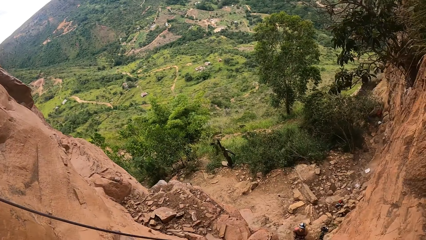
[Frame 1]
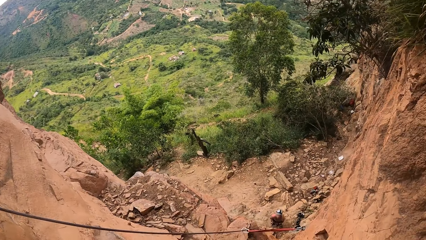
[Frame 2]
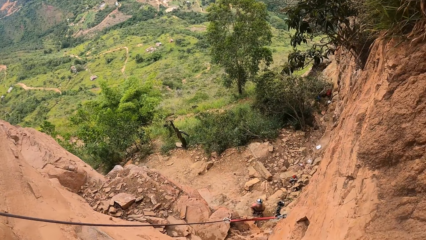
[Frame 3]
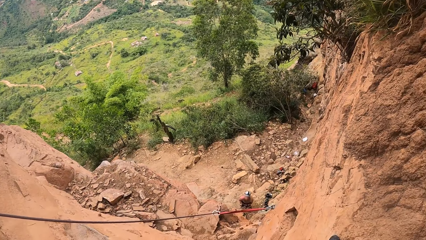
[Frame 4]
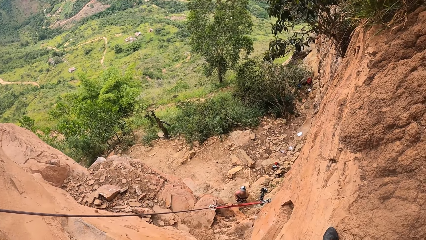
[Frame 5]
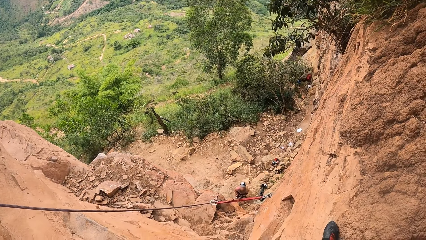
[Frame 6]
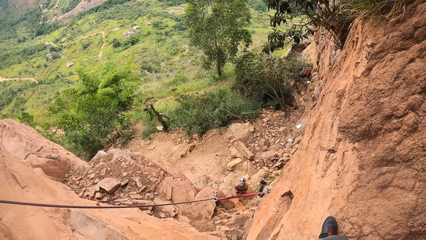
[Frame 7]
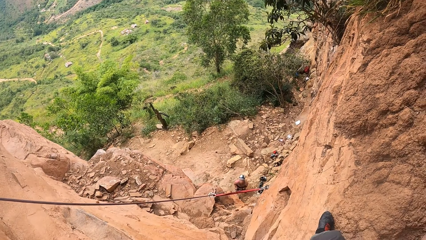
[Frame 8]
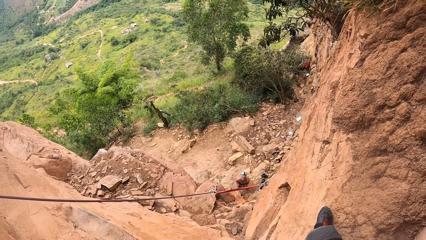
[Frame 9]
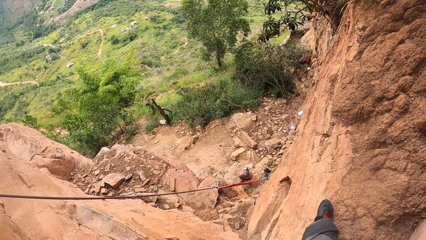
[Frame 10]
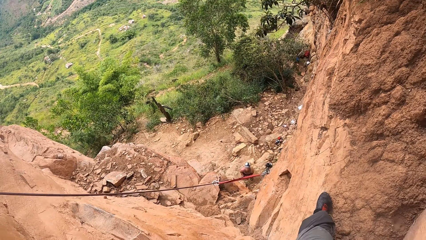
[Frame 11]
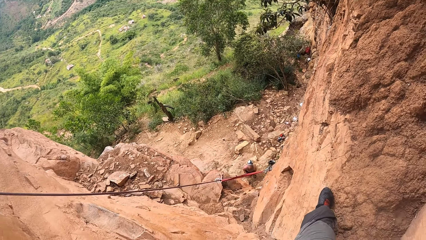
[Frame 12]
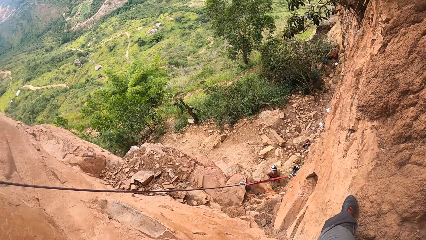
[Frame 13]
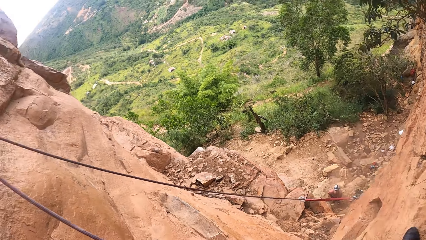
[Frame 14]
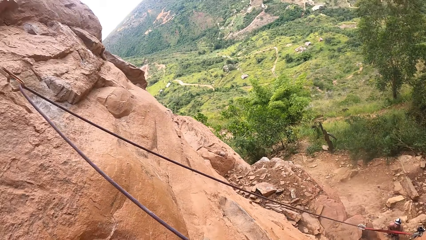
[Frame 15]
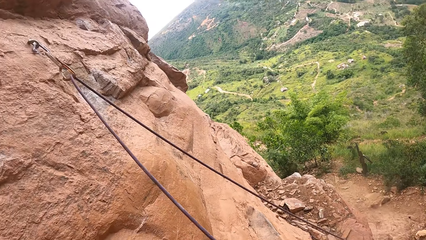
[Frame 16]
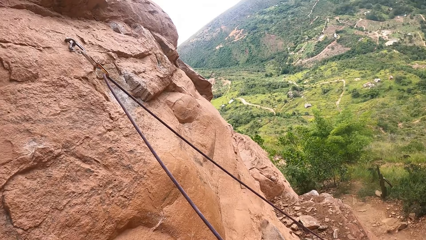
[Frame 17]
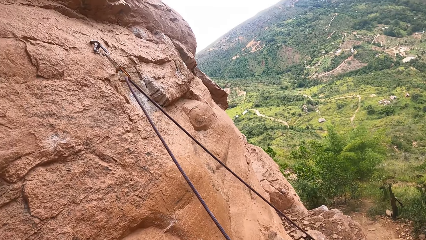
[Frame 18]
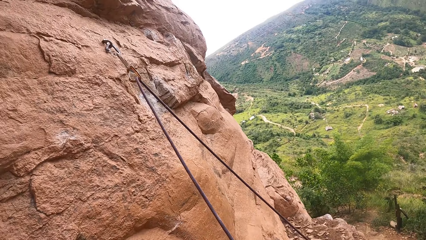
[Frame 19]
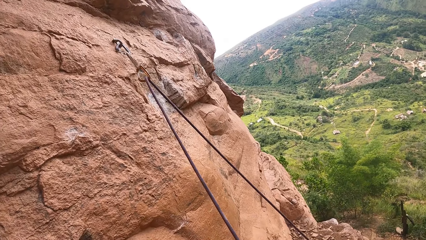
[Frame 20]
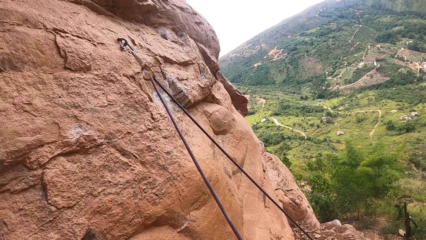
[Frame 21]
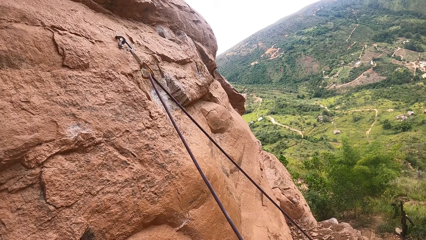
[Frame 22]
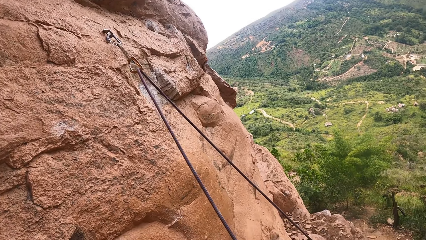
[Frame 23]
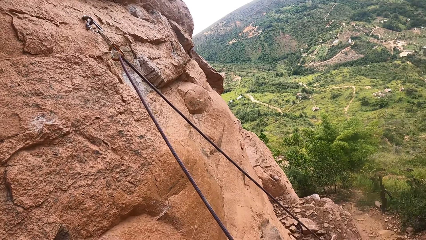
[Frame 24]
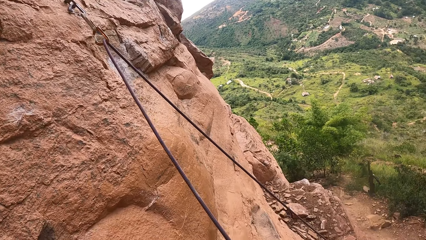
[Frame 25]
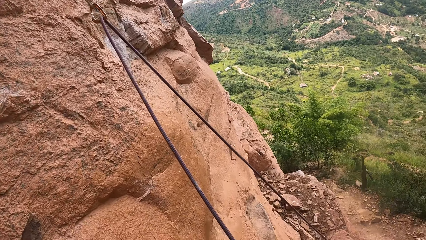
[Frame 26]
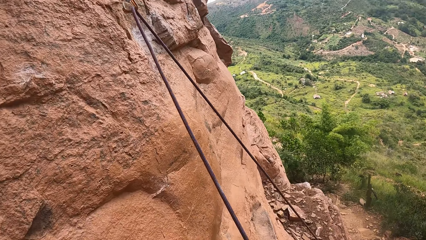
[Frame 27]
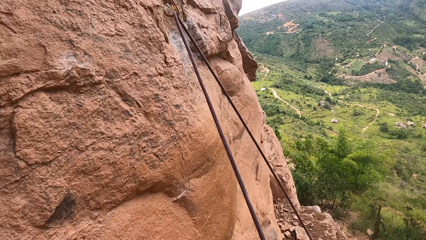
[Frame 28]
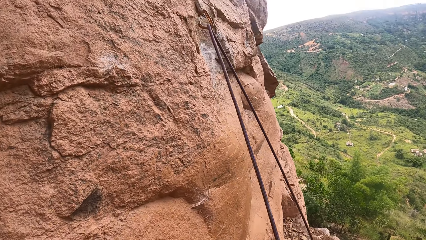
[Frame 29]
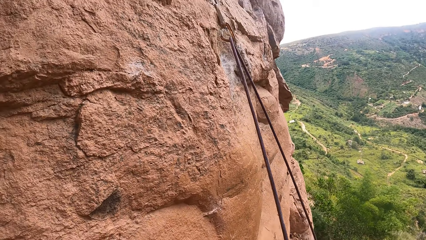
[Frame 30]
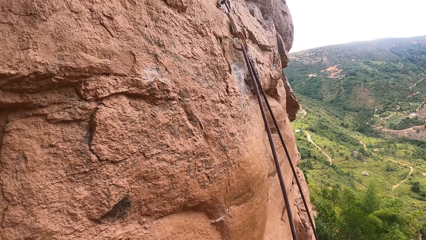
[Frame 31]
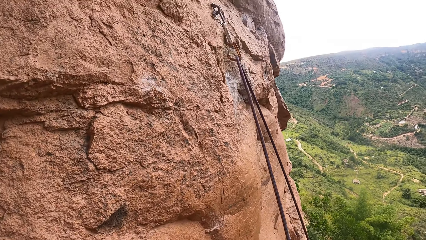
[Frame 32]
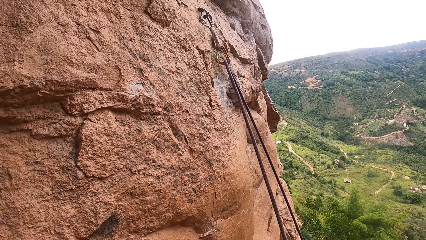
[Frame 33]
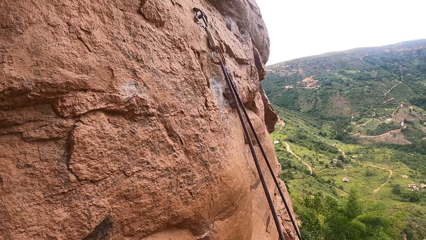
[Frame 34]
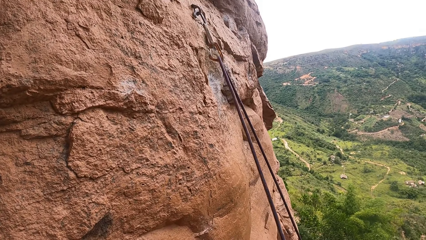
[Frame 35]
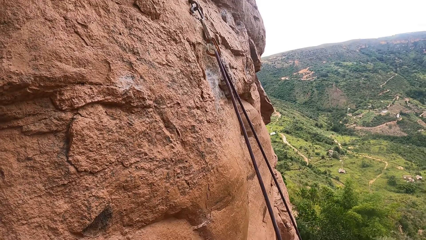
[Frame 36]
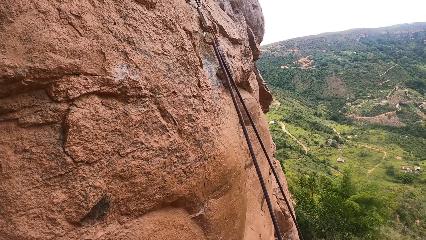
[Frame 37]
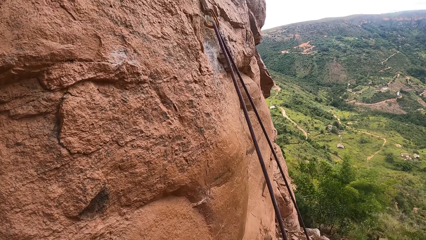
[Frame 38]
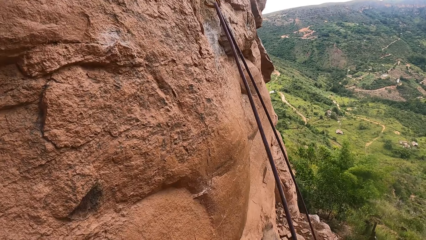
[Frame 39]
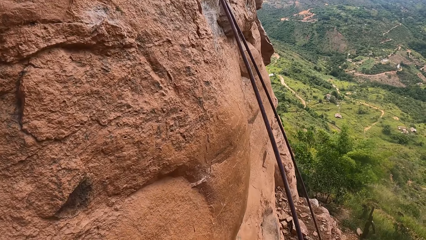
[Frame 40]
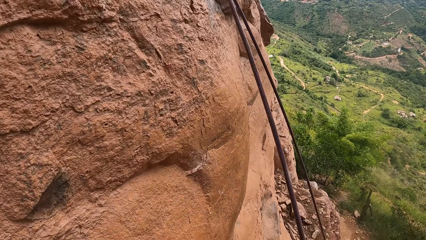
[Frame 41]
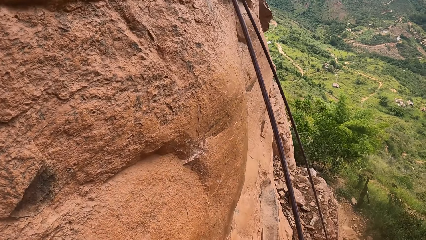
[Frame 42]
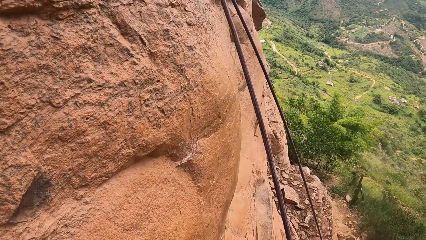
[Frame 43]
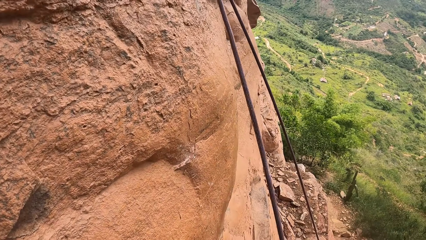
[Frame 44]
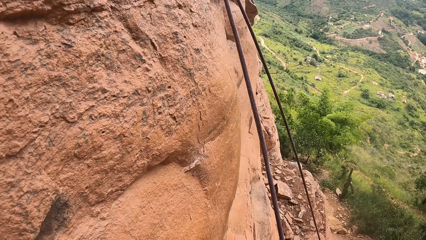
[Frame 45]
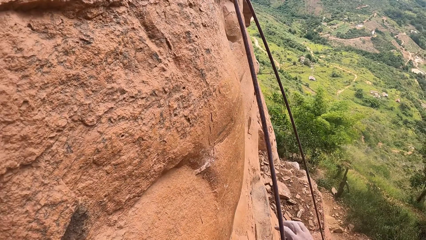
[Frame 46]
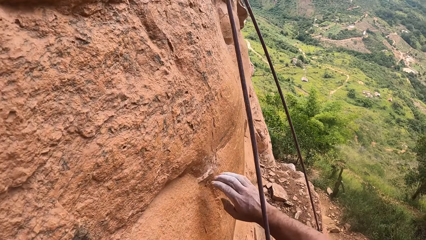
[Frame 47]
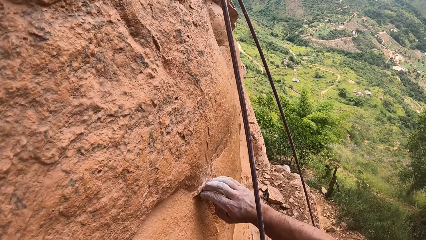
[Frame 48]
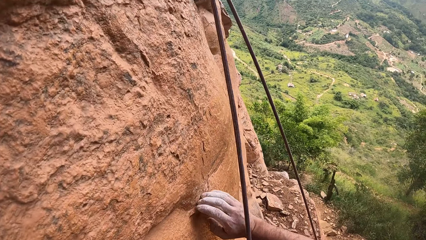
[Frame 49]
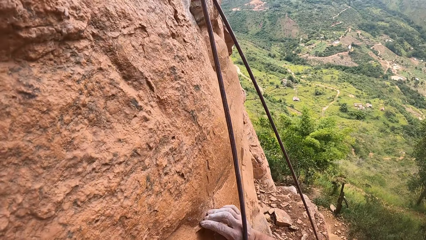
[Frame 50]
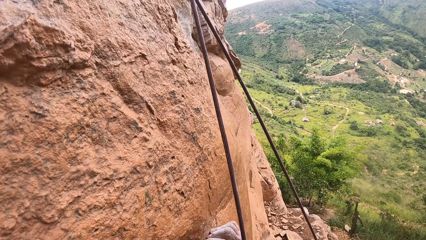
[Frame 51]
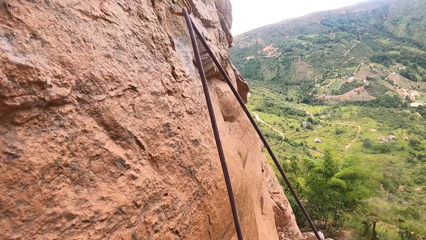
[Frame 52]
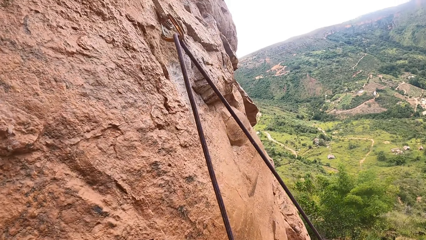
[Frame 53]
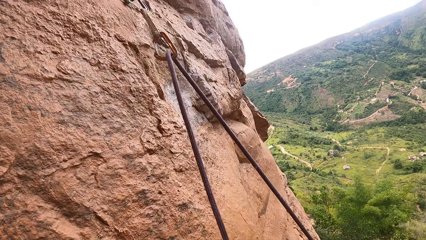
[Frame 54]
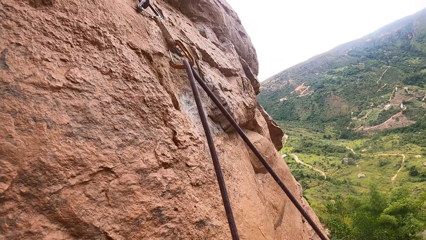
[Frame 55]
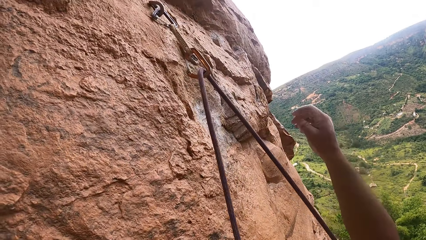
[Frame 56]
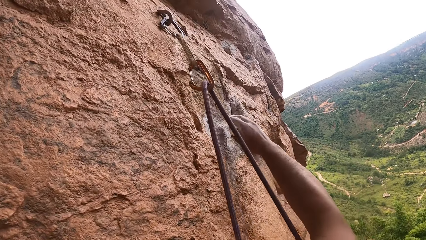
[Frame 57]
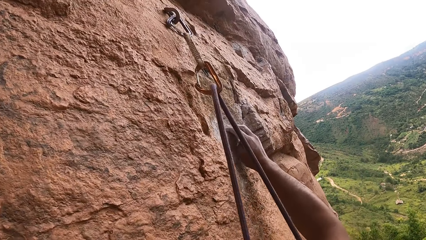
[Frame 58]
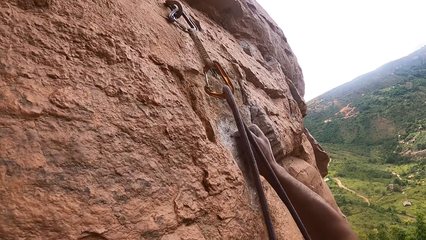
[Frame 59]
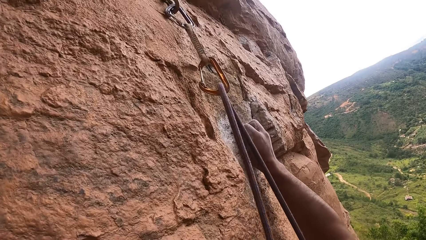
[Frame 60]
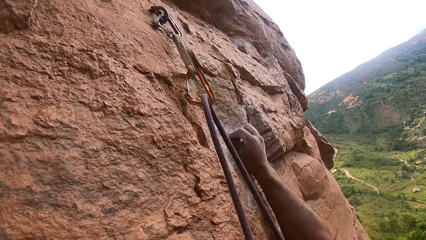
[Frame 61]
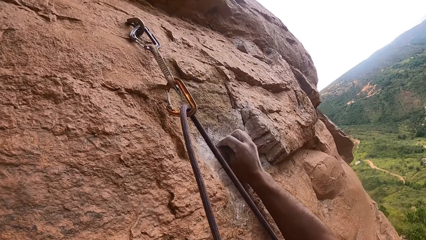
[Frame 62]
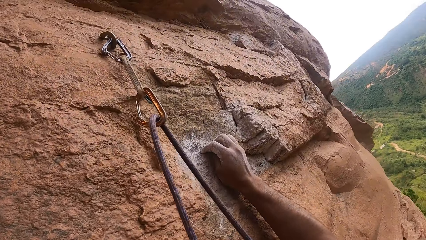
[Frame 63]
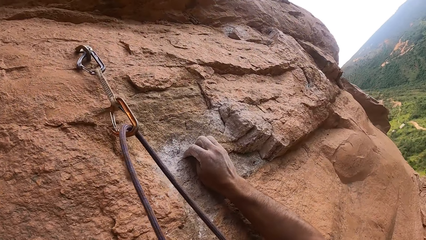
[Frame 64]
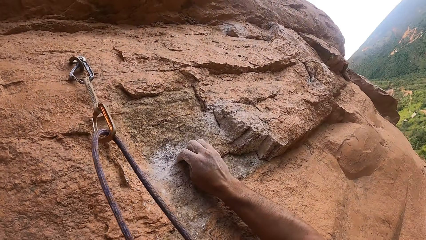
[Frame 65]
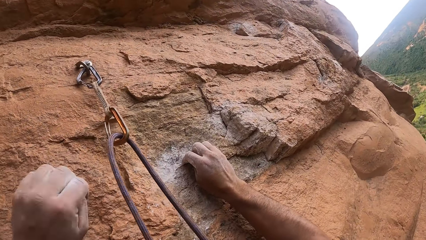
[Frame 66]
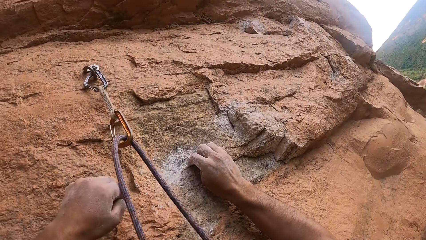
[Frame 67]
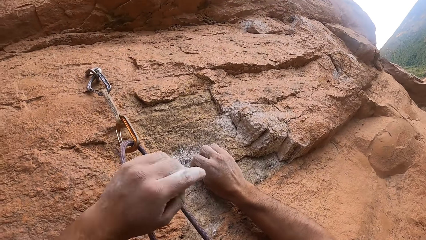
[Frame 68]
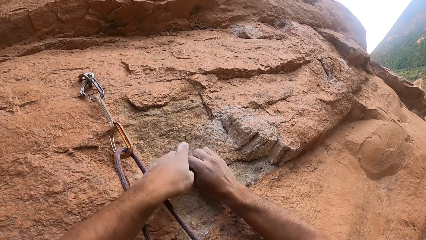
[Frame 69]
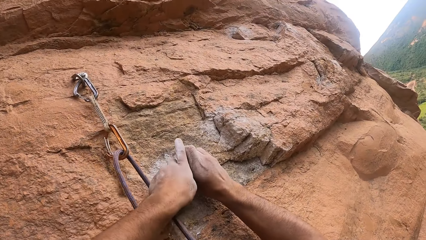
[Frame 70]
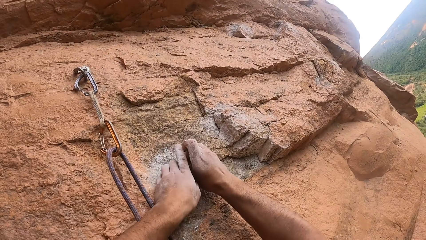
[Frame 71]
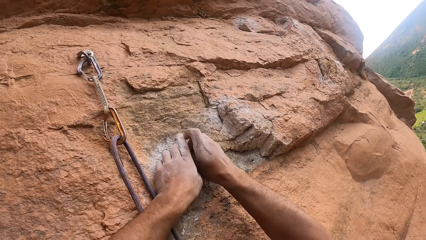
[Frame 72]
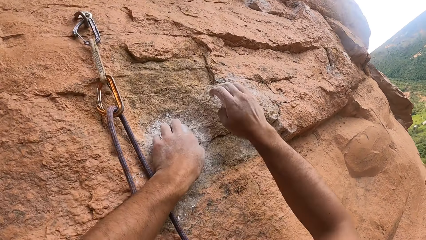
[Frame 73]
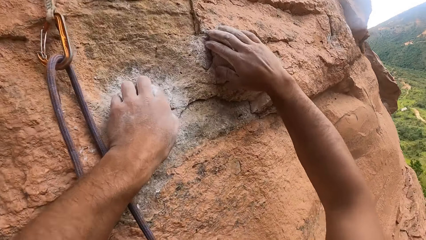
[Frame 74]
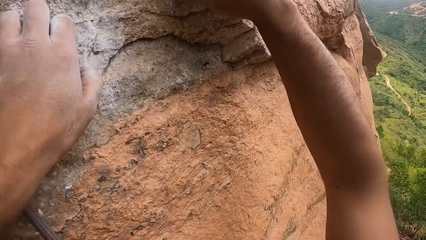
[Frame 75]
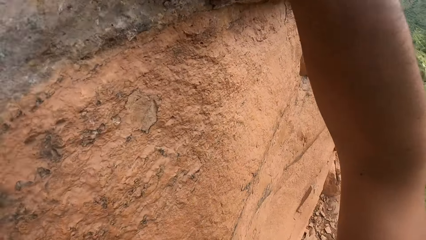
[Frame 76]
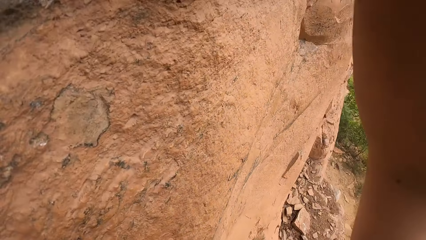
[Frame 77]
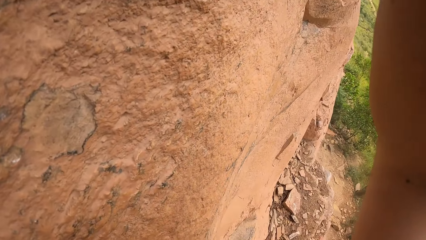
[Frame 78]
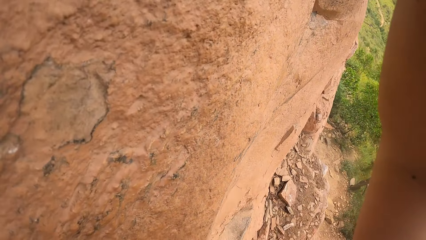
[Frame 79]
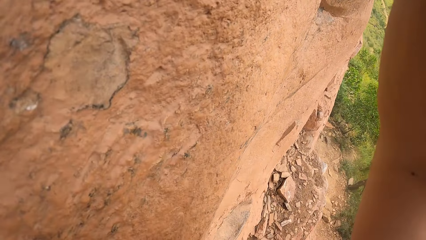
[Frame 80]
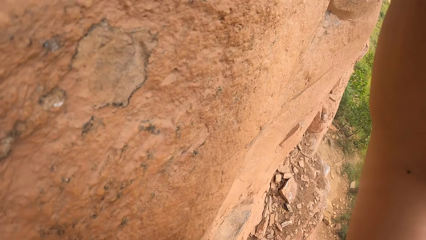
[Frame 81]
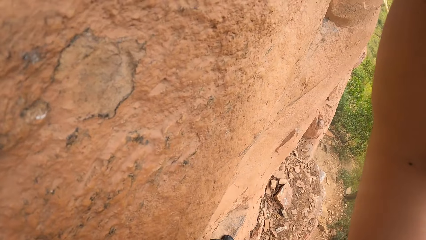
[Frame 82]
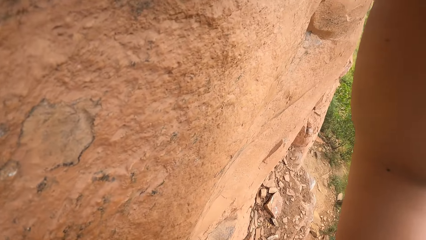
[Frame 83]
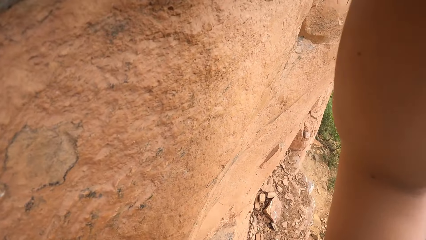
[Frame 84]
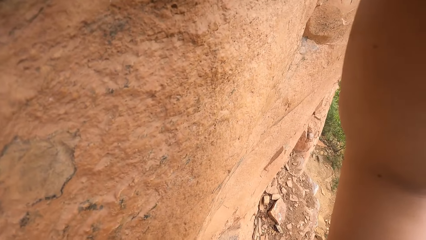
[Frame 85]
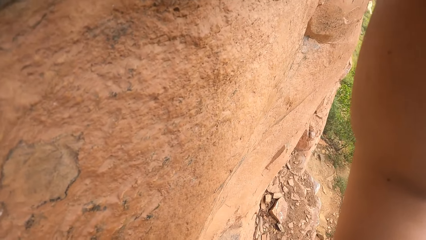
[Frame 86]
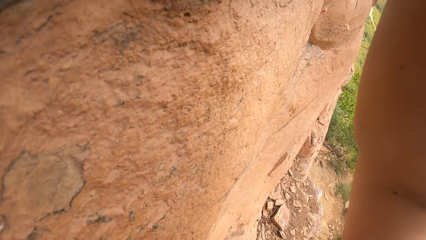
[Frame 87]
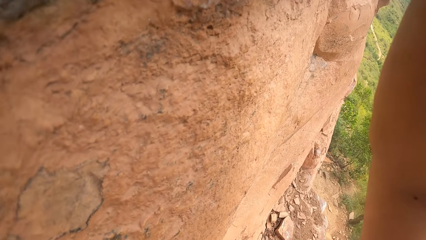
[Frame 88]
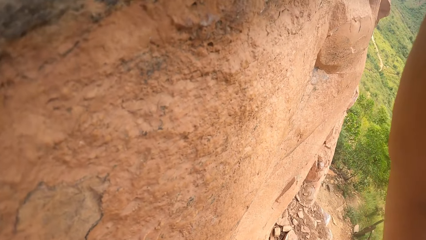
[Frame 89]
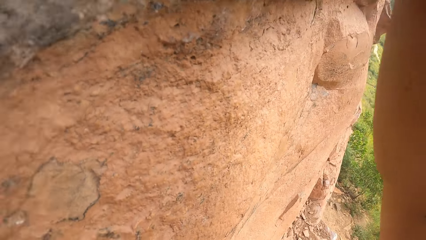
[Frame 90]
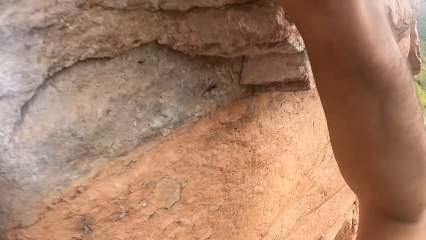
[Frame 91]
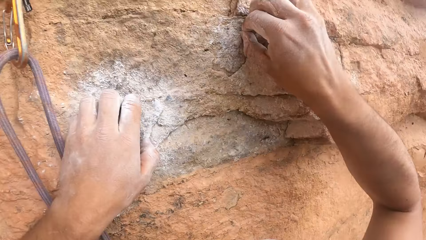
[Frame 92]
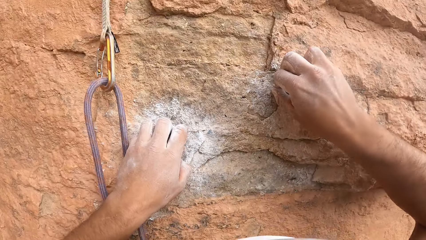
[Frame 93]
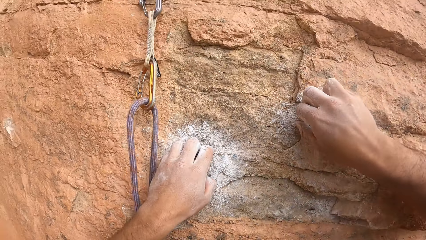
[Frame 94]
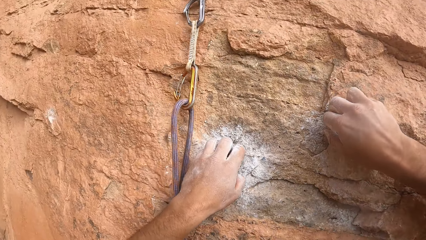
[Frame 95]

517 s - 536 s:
The camera wearer looks around a rock. They look down on a rope. They look up at a hook and a trad. They grasp the rock with the right hand. They look around the rock. They grasp the rock with the right hand. They grasp the rock with both hands. They look down on the rock.
